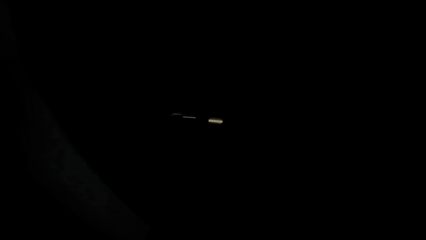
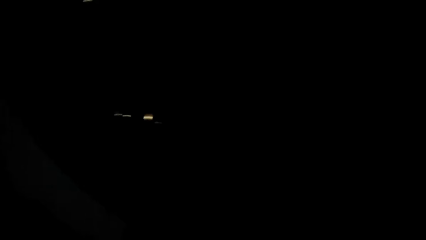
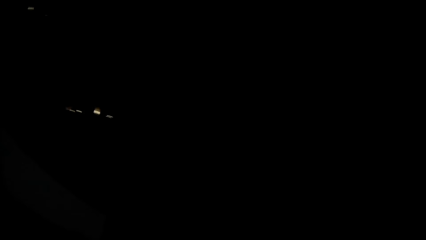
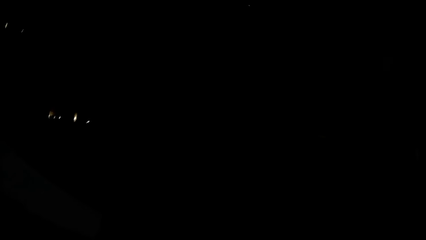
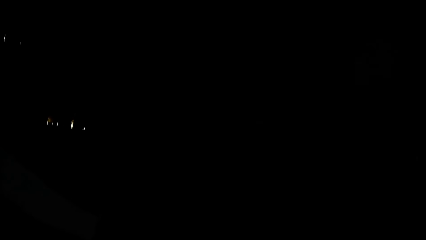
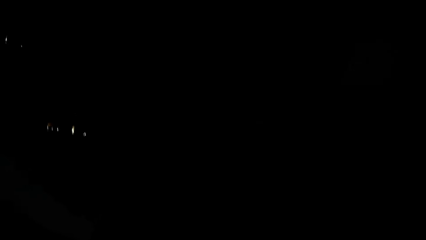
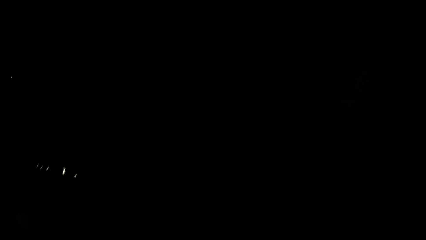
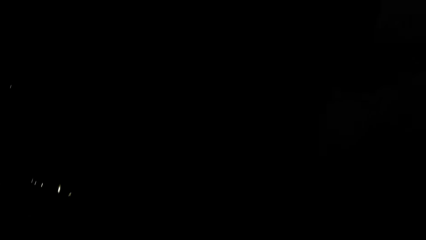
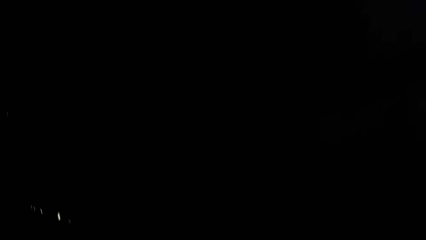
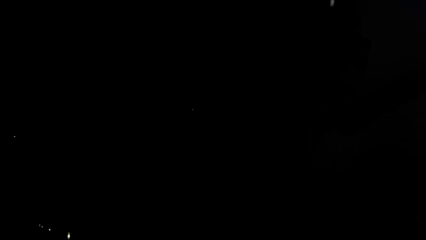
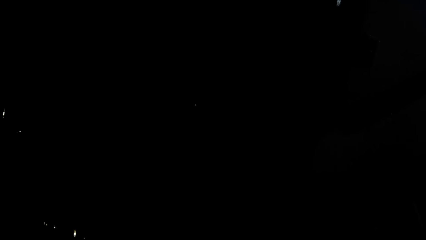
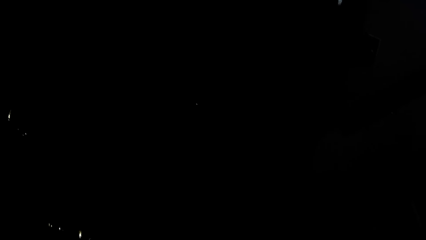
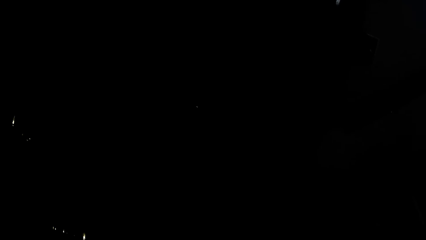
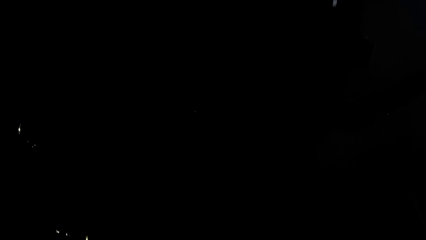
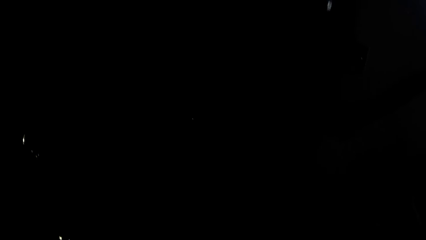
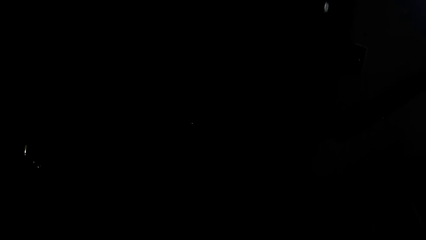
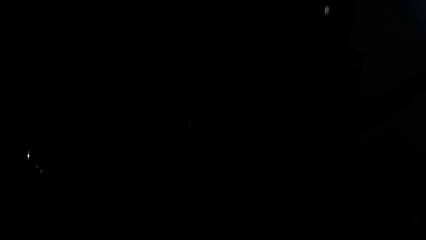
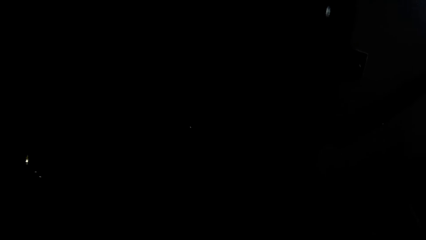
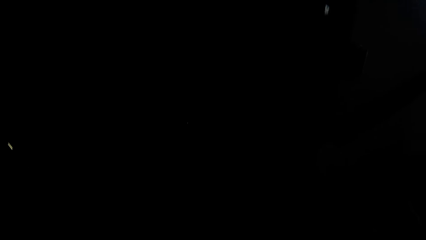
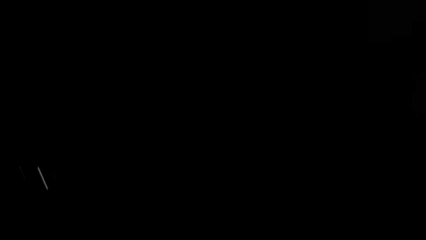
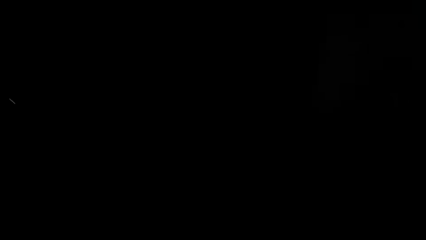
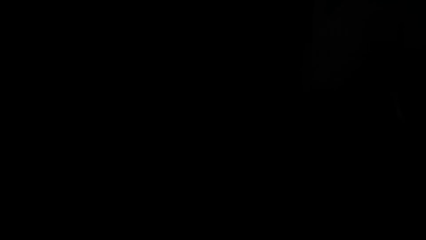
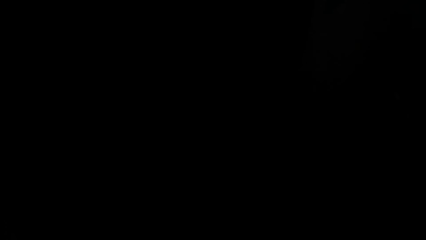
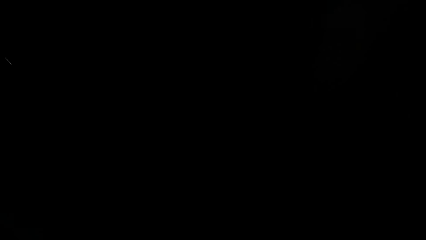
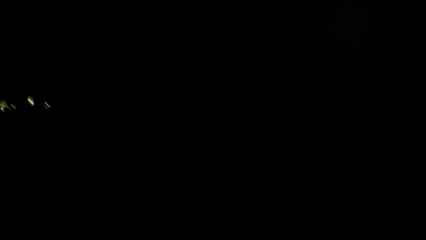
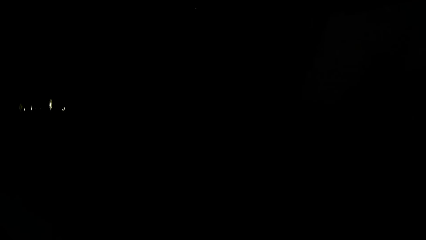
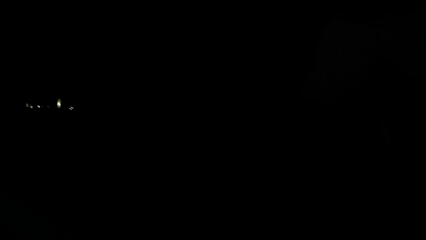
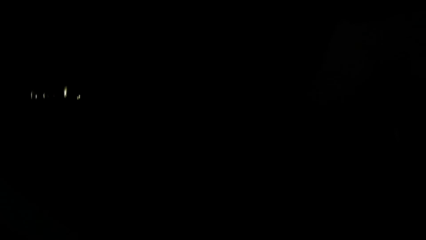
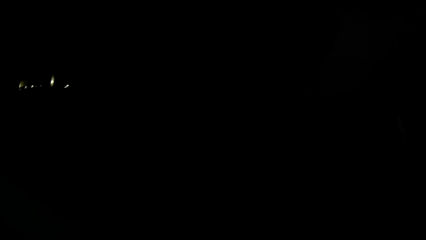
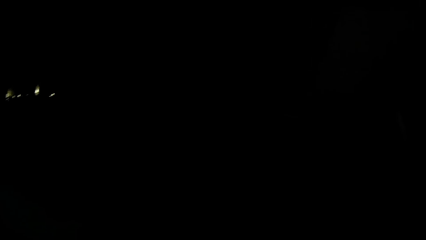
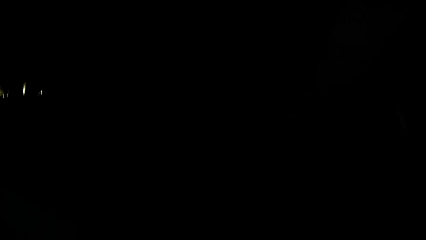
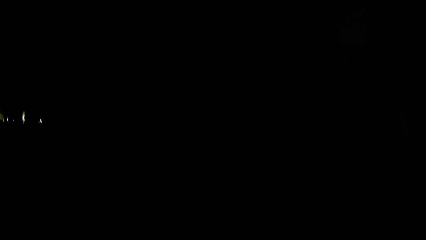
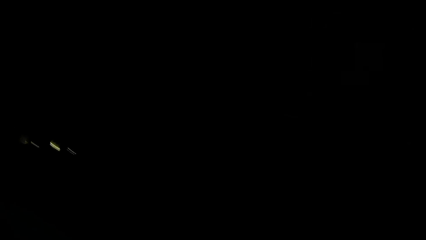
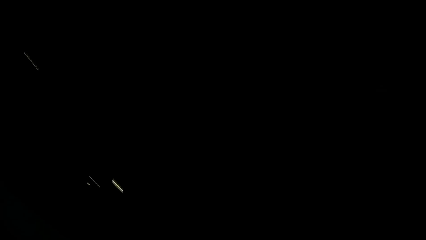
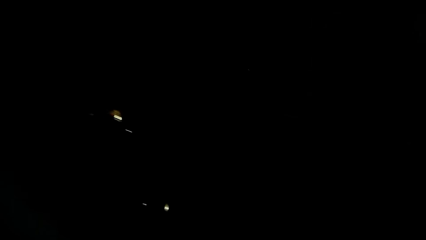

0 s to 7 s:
The camera wearer walks in a dark building.

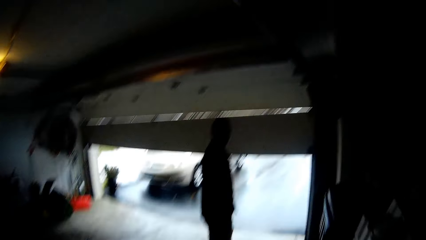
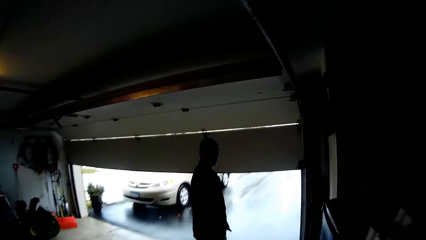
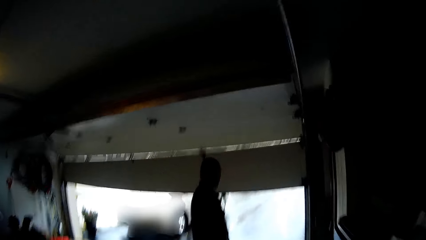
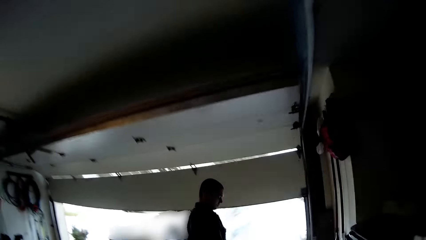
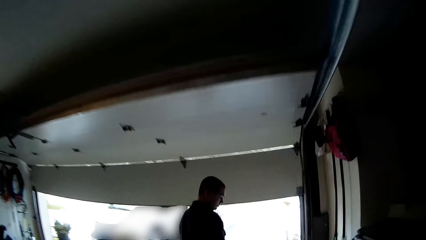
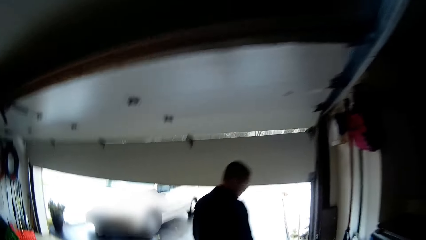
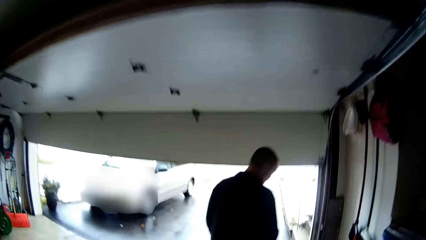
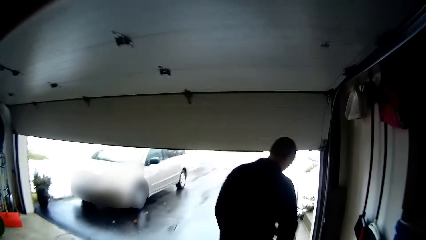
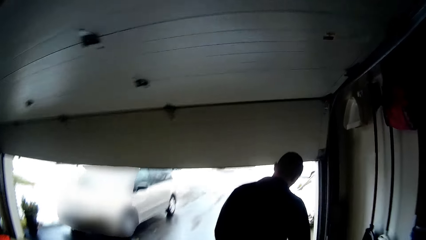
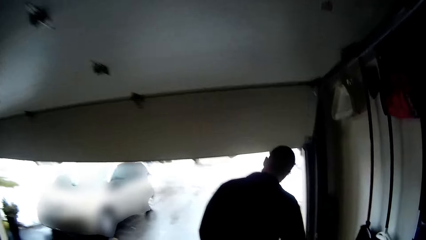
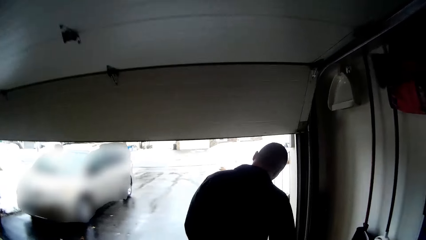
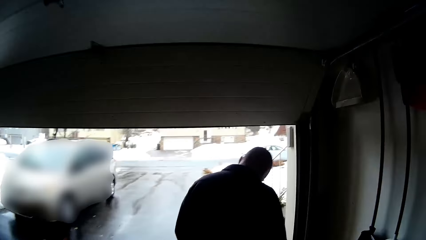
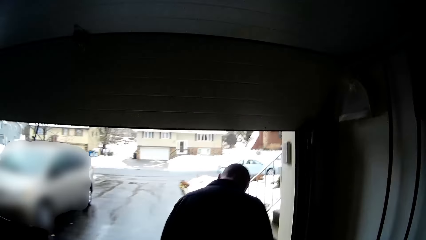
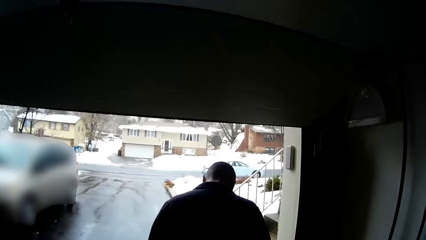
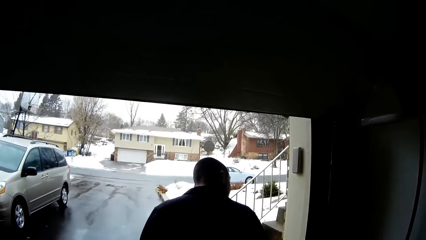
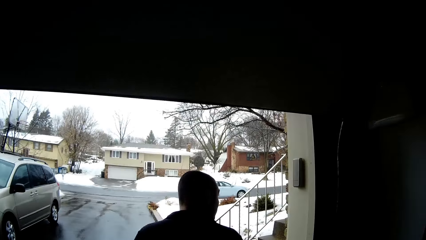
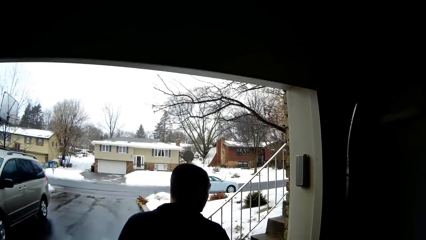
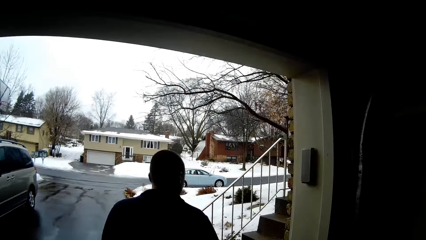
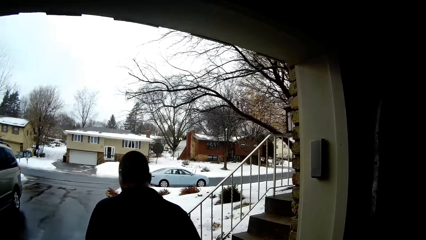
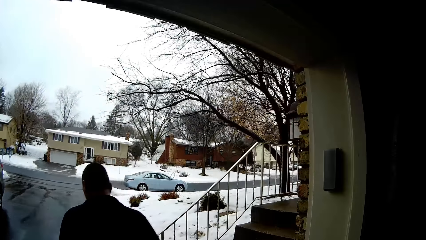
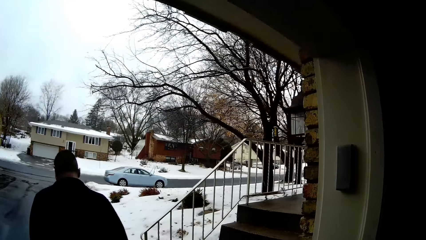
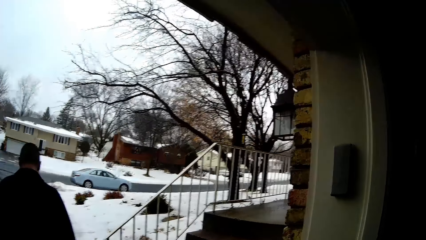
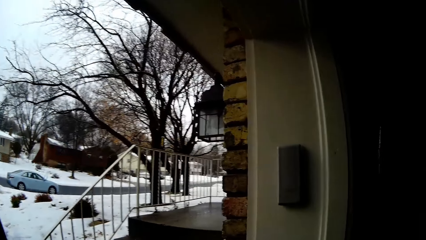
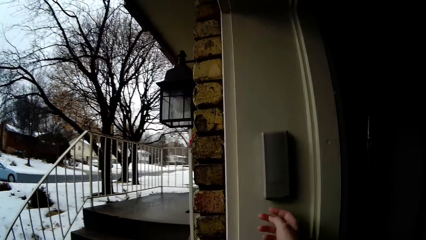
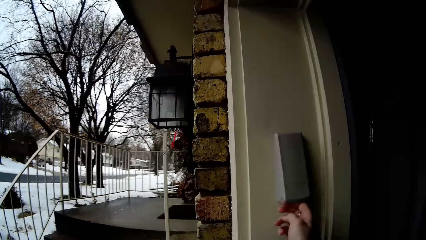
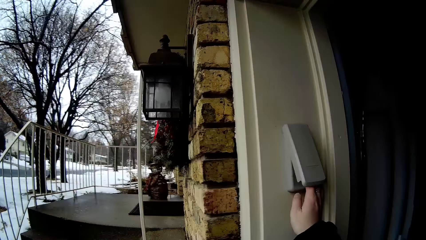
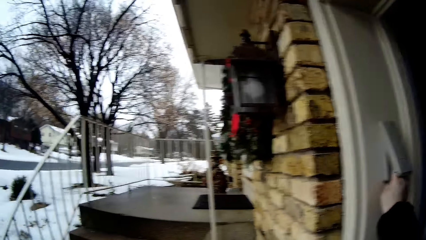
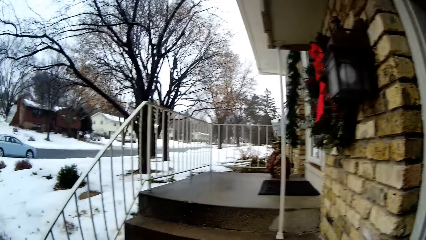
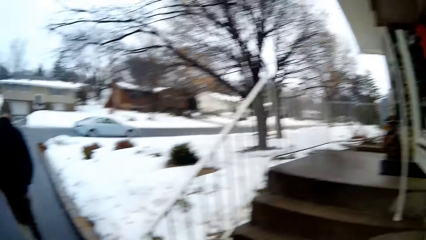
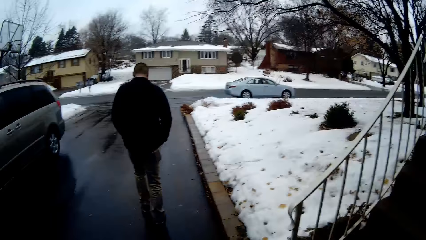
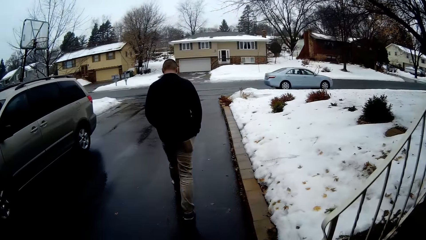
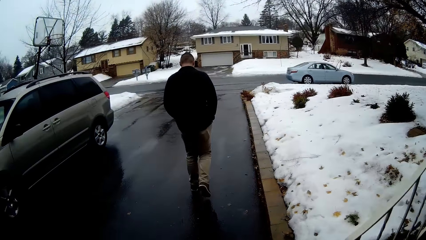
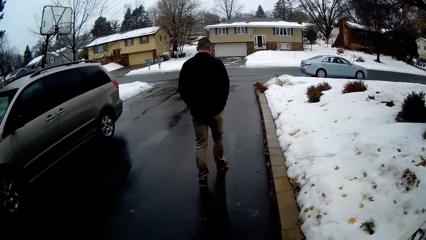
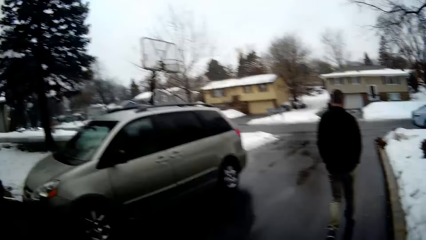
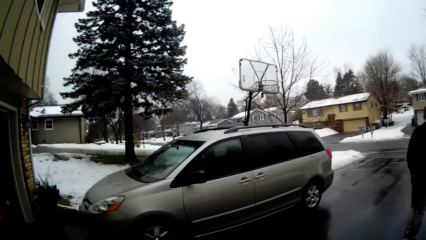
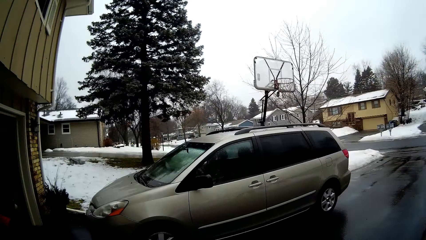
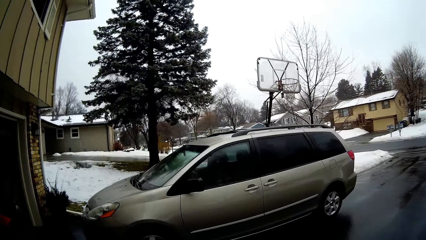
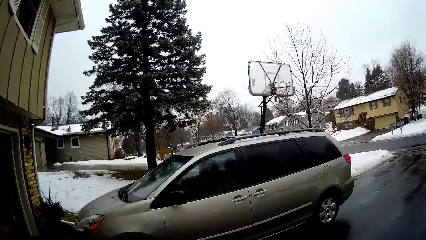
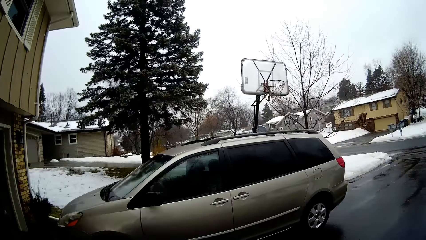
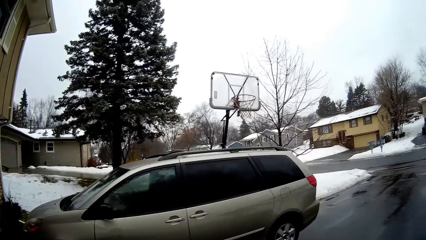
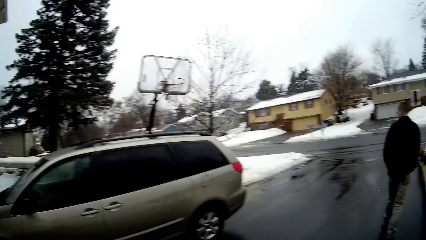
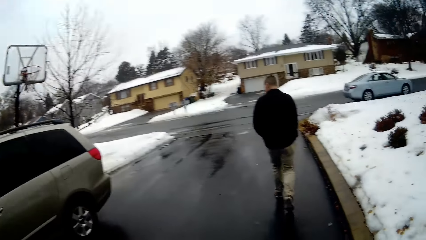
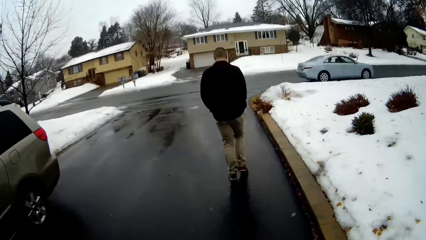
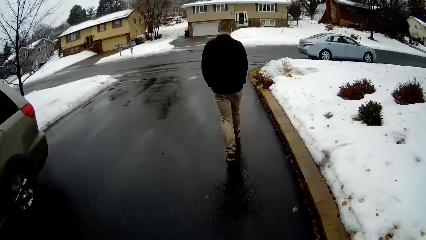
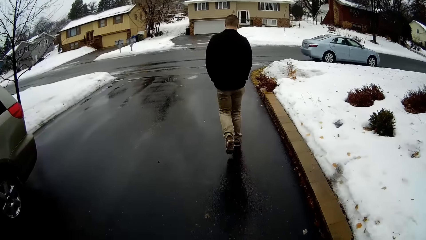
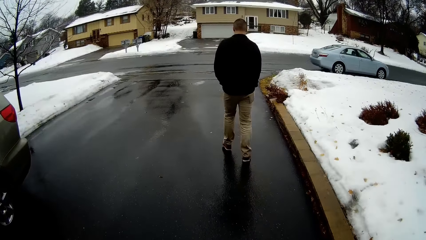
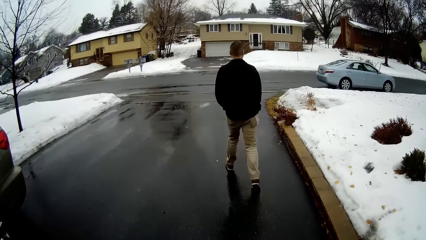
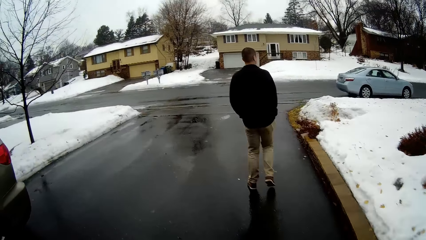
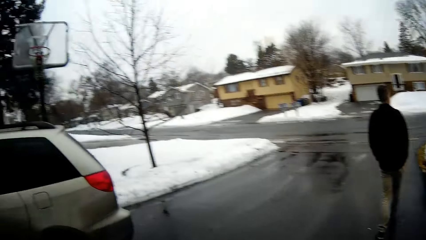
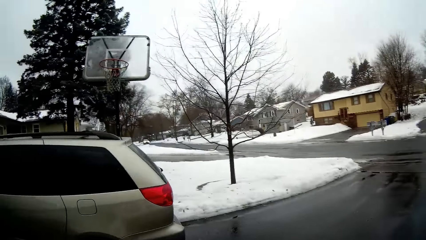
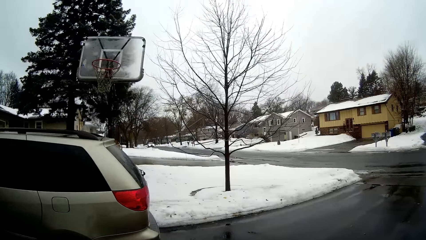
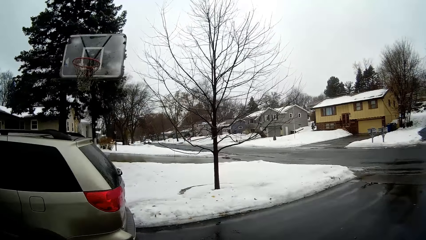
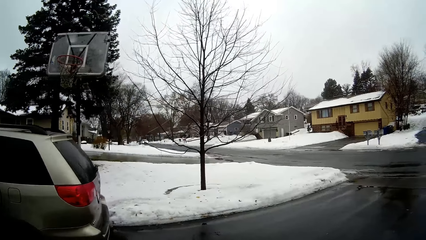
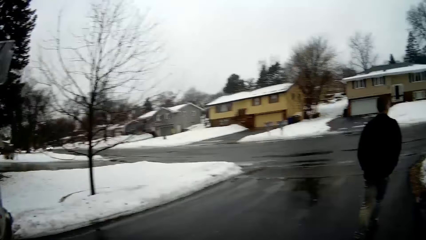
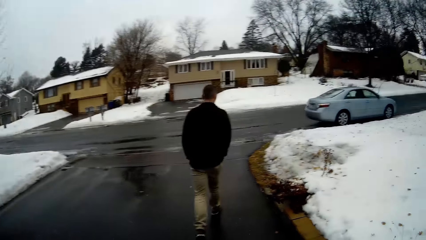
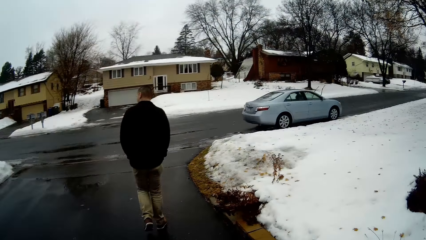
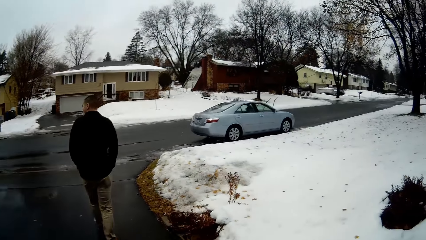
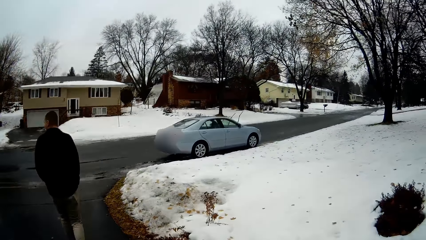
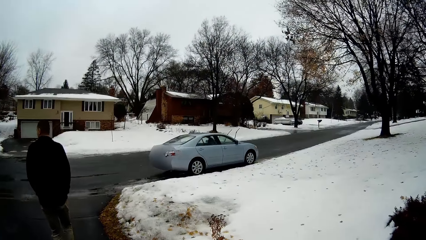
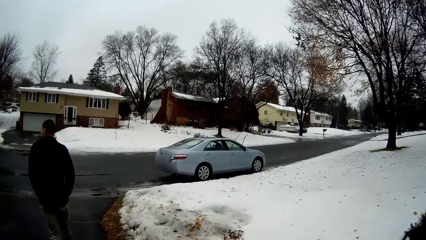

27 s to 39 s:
The camera wearer walks outside the building. A man walks at the road. The camera wearer follows the man. They open something. They walk at the road. They look at the car parked. The man walks towards the road.
